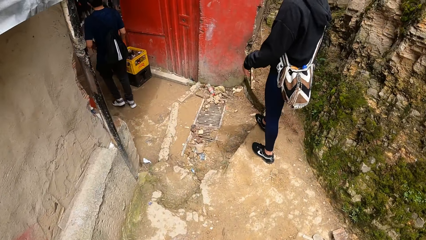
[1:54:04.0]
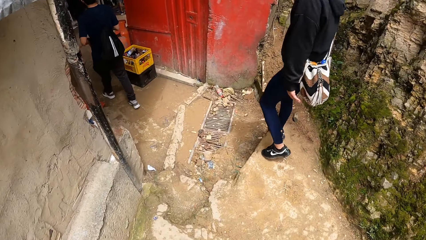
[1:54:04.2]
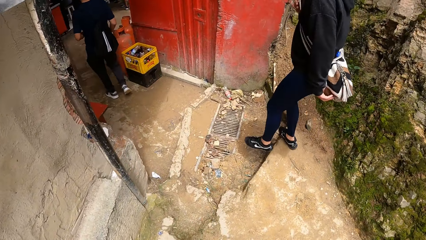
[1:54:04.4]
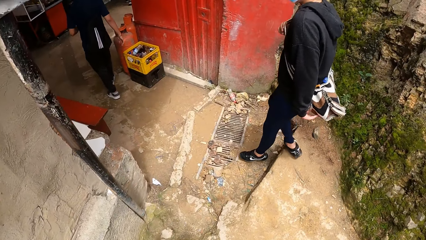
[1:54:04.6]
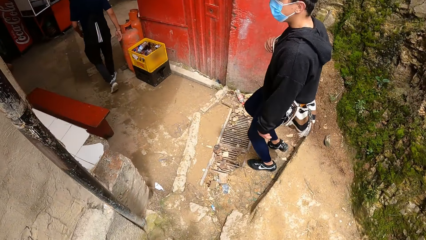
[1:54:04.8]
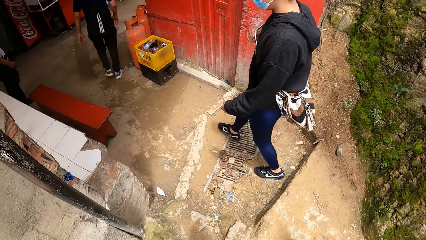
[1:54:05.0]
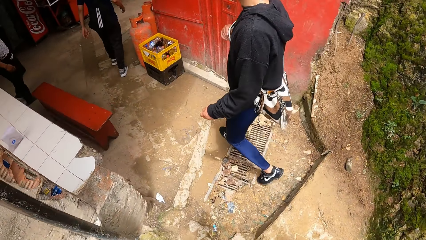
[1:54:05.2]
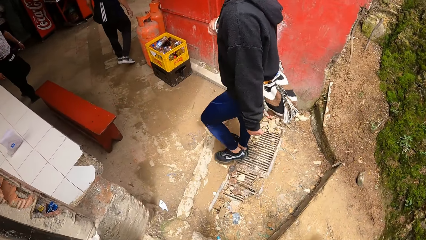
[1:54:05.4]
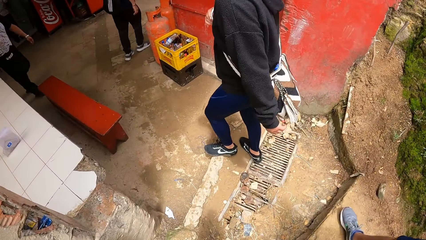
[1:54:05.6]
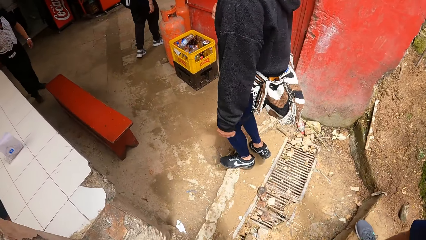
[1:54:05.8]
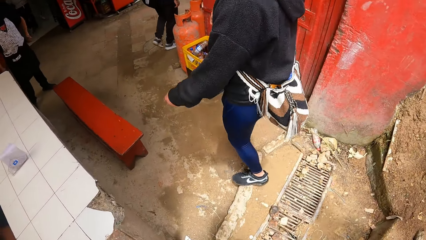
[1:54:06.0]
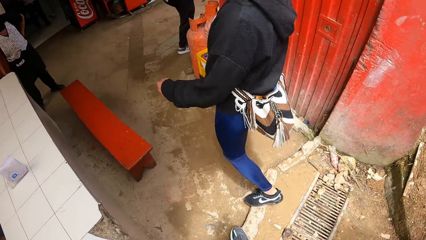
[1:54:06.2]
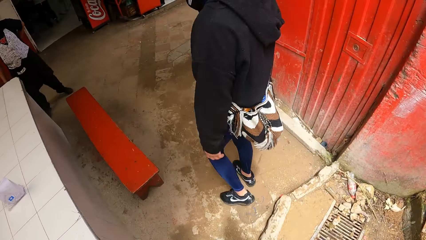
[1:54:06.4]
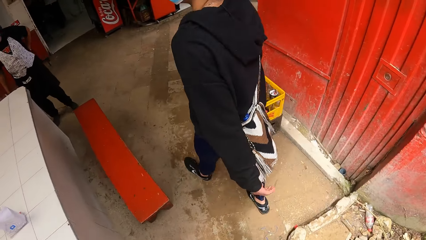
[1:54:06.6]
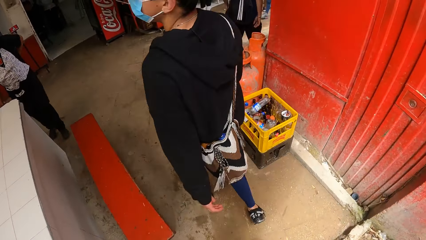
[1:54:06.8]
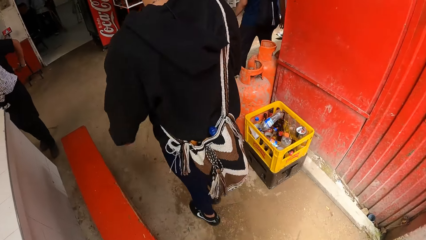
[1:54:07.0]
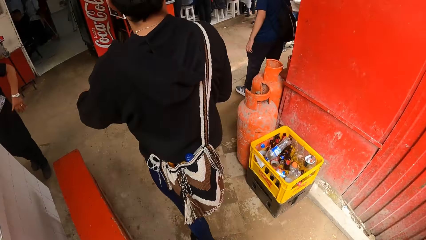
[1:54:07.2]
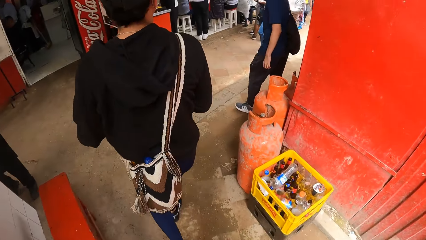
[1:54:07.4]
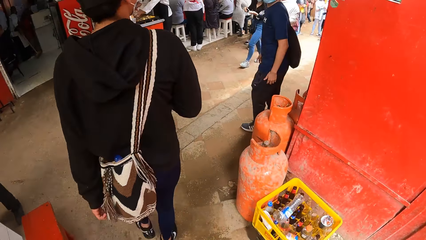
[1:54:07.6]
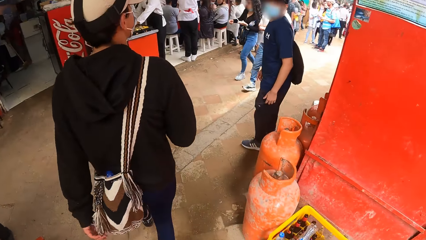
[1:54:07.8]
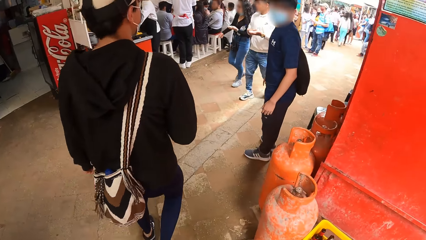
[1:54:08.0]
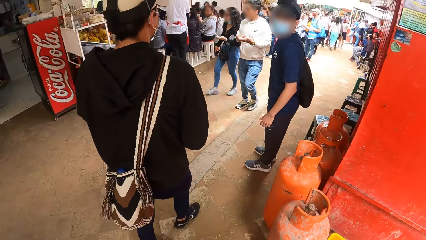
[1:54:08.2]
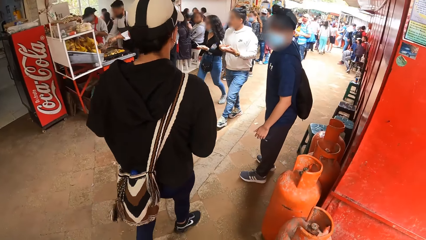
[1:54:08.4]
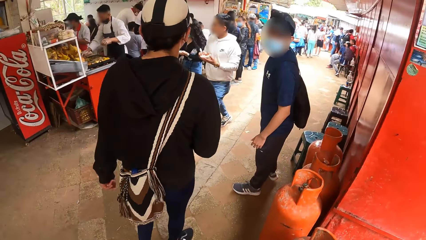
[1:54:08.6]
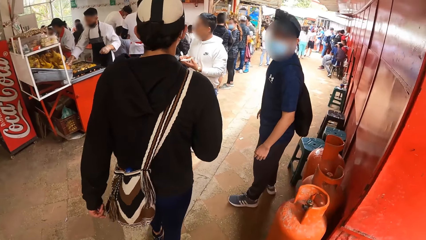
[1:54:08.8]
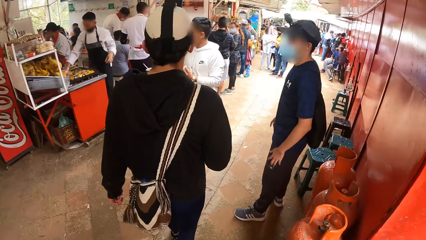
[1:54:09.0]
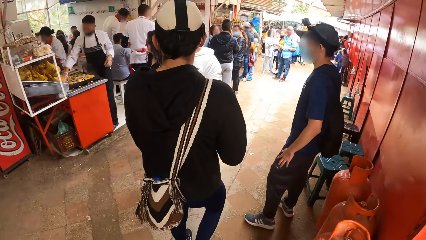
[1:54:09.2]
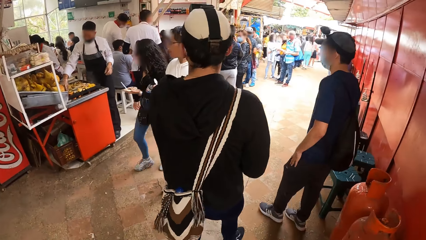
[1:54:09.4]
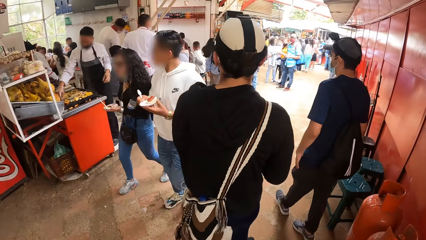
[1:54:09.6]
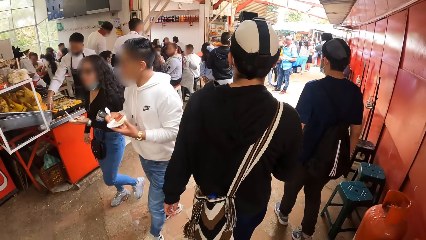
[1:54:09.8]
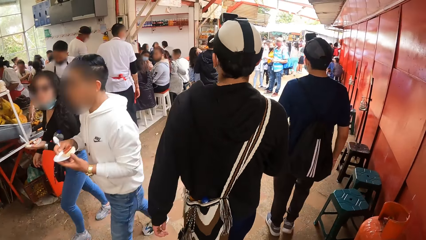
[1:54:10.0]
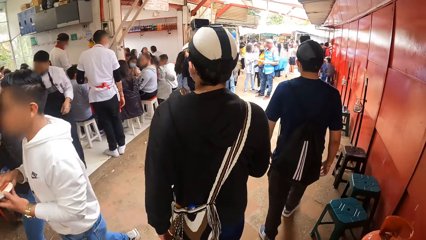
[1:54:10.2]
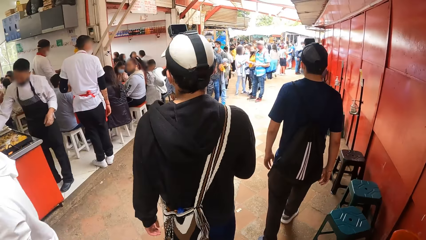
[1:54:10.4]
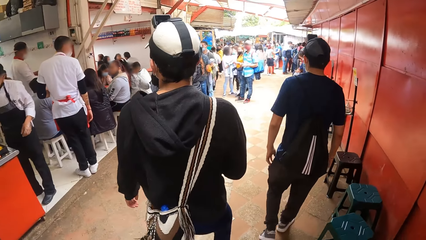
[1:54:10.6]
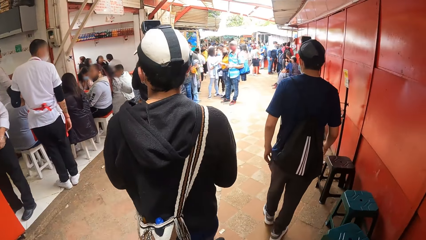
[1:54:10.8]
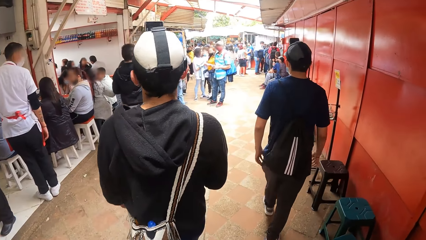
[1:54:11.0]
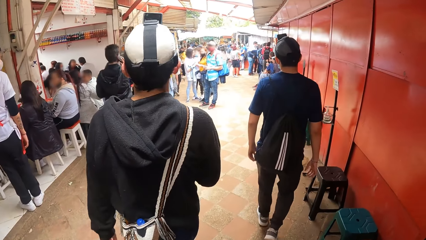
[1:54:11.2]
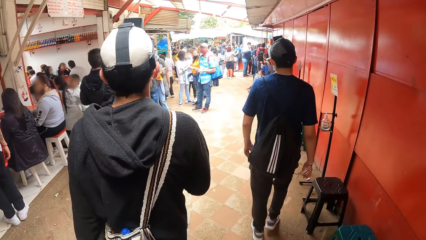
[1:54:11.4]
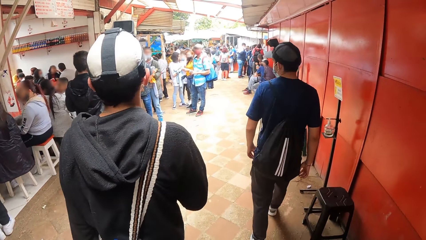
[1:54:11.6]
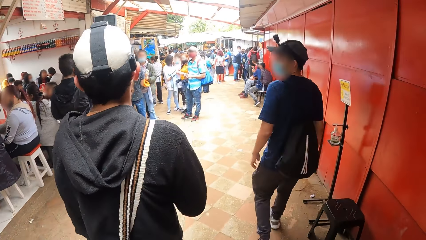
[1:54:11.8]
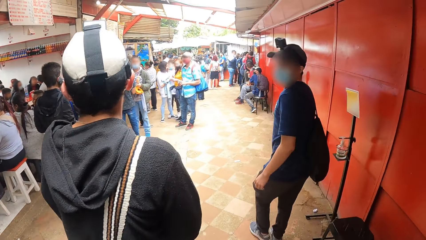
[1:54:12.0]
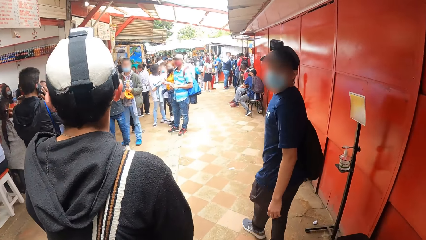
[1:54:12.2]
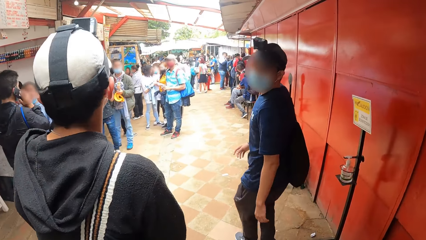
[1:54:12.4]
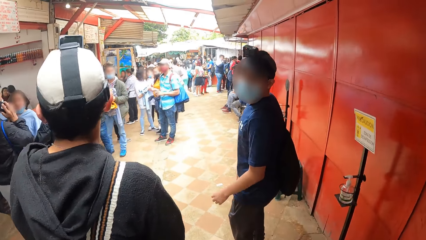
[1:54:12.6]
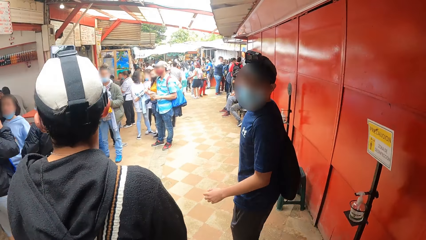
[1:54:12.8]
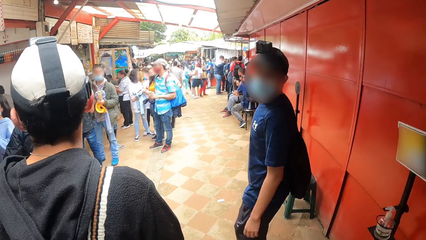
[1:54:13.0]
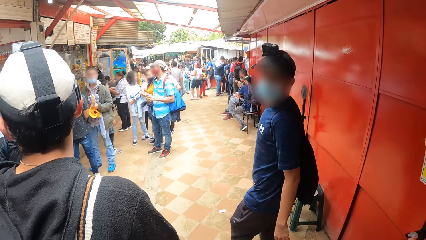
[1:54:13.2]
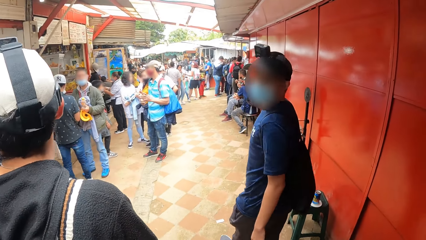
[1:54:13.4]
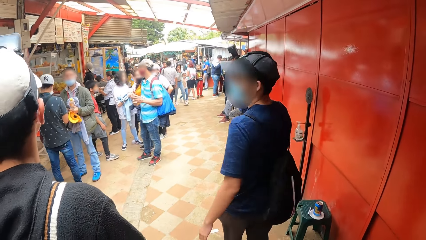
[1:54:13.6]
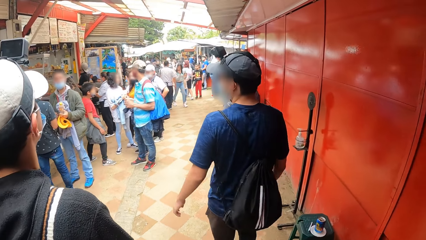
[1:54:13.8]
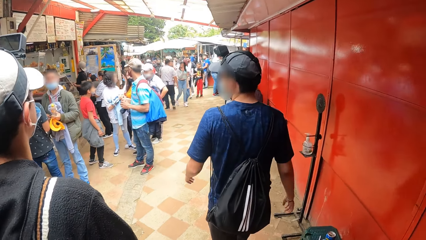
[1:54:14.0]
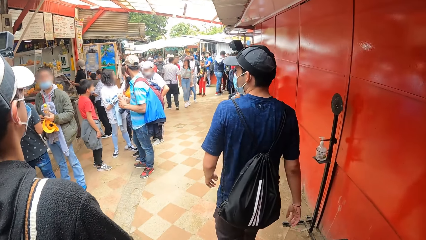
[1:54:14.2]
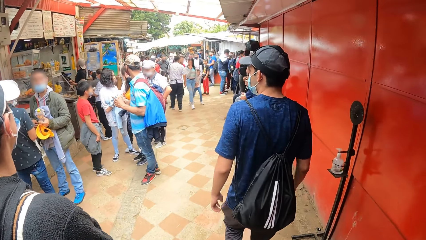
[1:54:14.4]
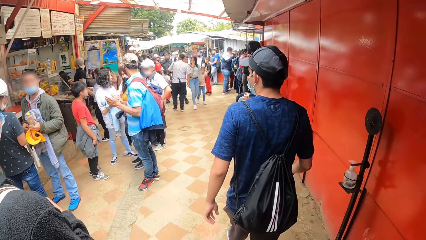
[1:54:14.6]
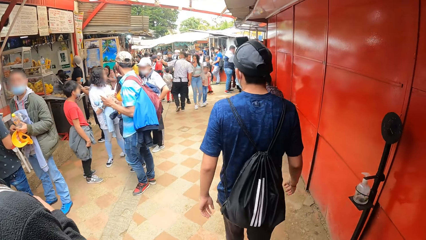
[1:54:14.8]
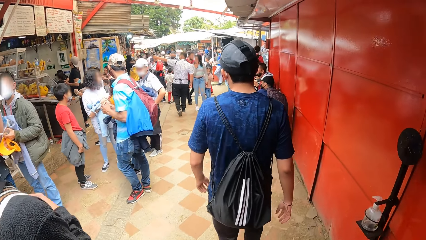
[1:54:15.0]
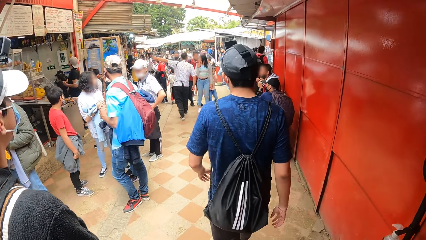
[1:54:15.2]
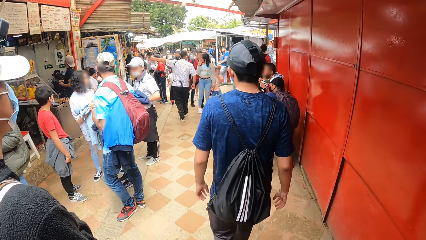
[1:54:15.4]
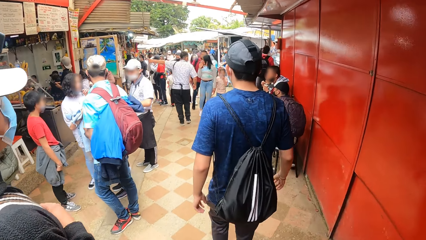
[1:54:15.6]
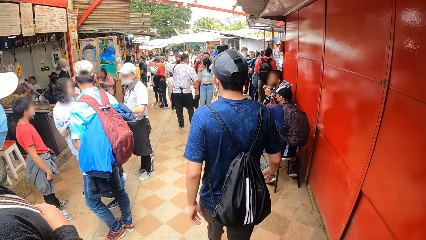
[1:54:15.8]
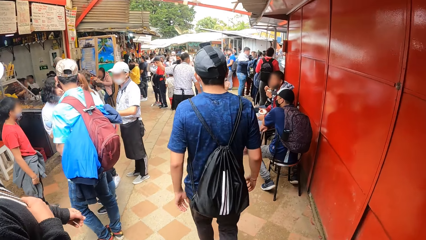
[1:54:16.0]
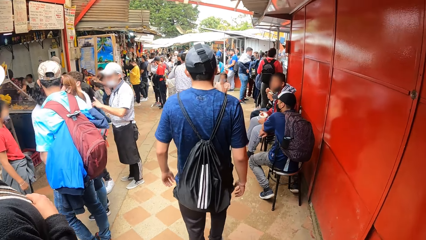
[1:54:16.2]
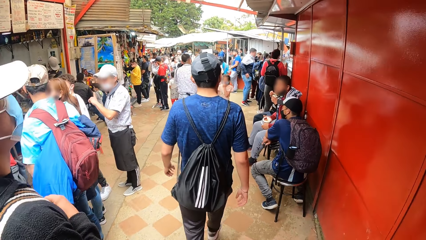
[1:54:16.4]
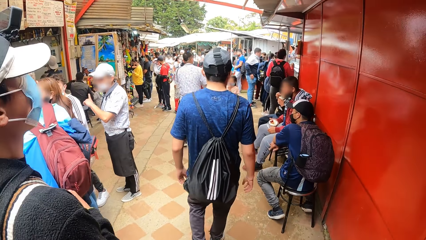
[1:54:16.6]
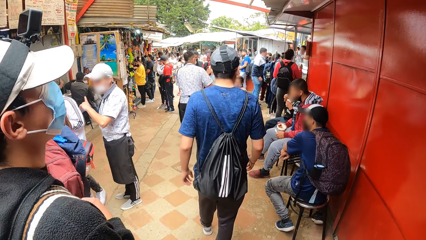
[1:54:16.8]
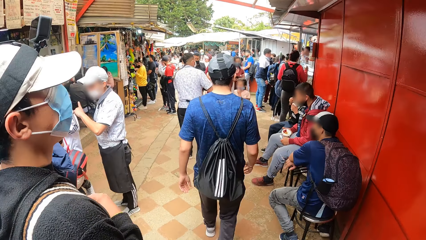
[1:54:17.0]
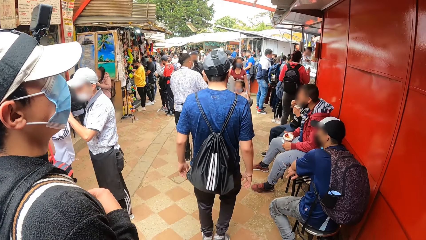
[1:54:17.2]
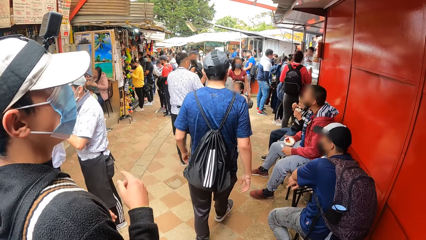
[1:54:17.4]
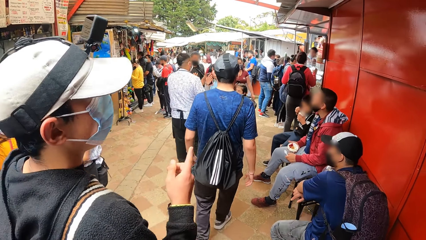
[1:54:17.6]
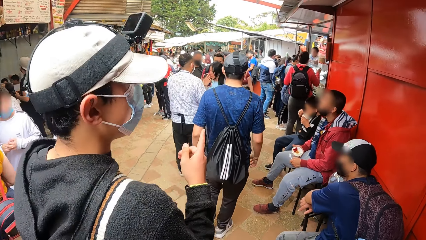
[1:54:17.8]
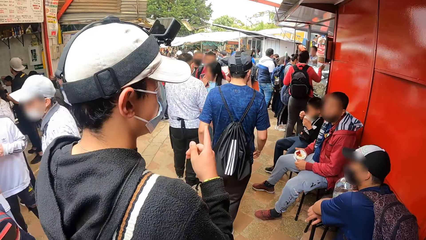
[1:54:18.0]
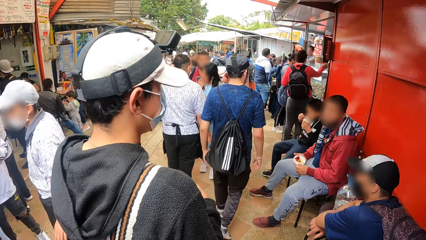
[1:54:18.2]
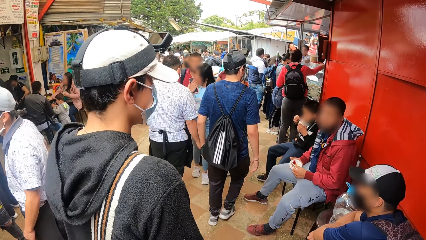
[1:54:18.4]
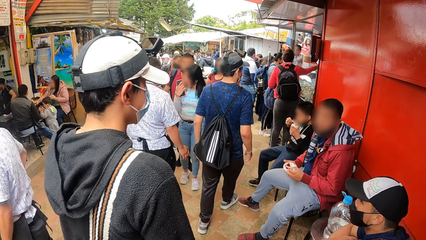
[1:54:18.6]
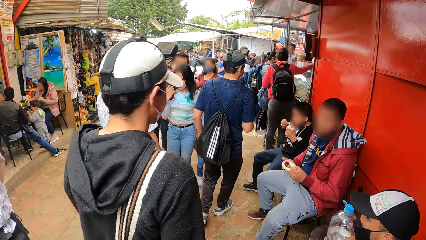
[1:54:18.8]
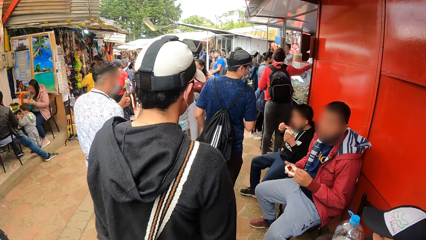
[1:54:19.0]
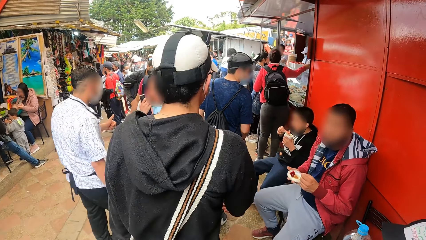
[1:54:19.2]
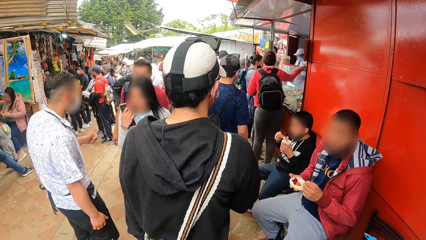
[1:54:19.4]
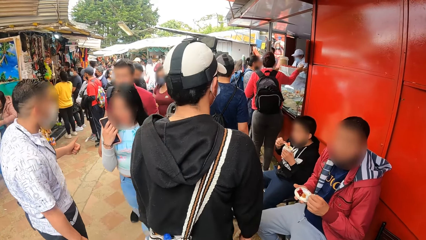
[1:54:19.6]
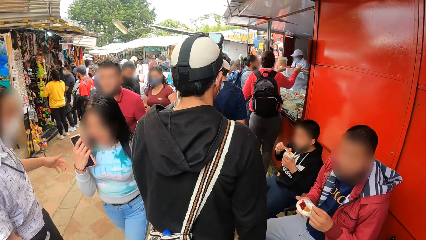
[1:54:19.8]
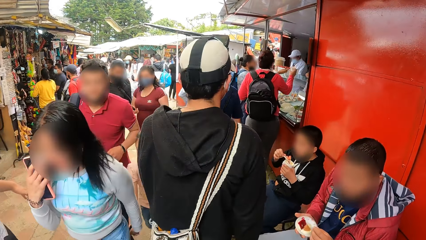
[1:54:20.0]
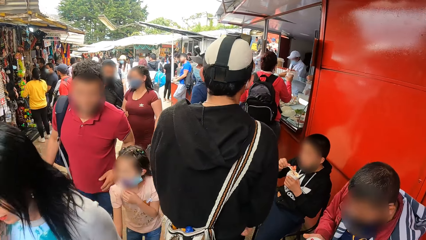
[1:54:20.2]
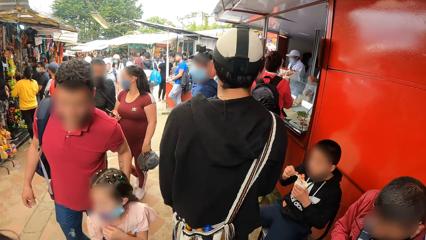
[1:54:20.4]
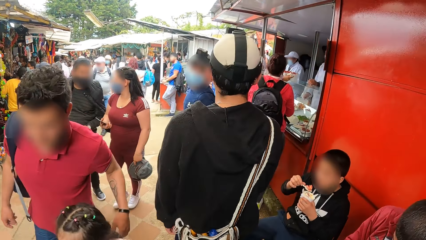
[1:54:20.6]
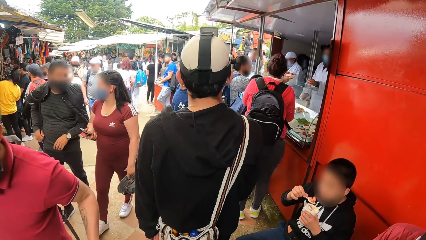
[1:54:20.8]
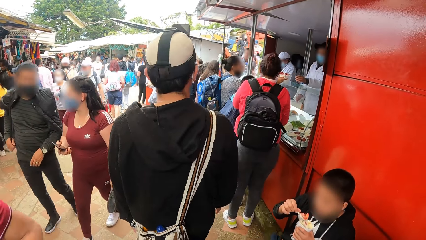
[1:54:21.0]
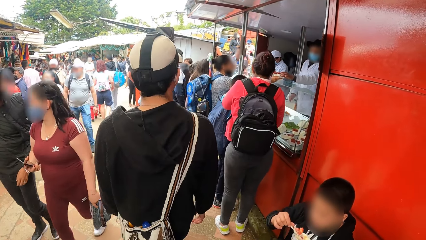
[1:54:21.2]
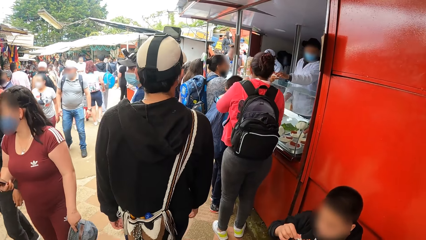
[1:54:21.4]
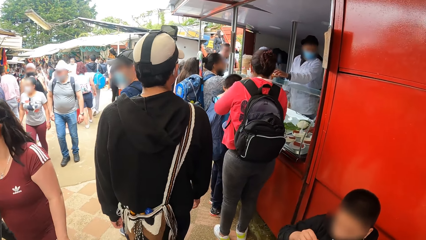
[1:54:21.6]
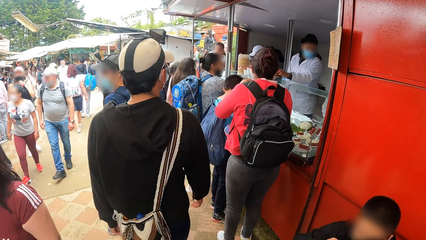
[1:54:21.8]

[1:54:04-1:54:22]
The camera wearer walks towards a restaurant with a man and another man. A person talks to the camera wearer.
